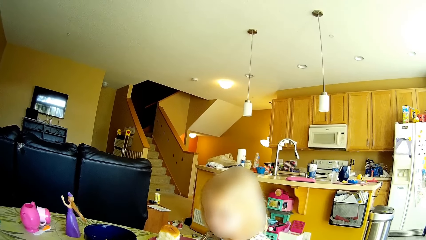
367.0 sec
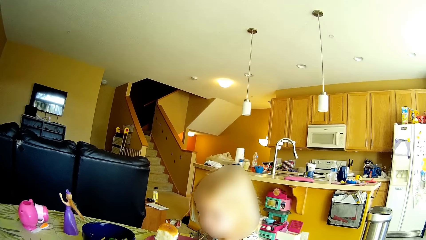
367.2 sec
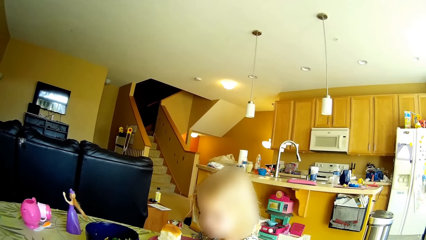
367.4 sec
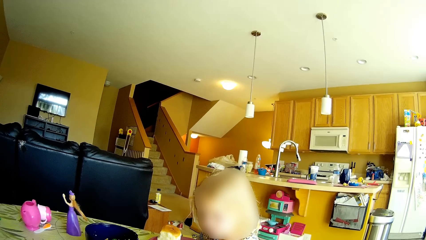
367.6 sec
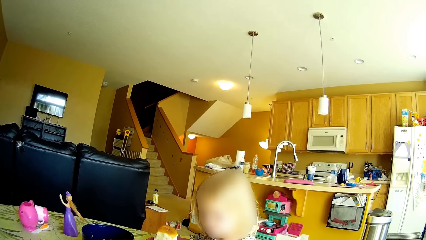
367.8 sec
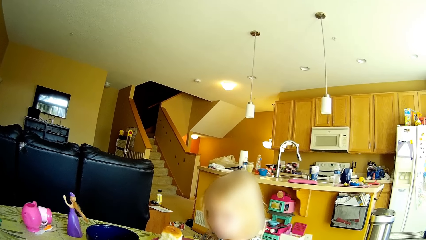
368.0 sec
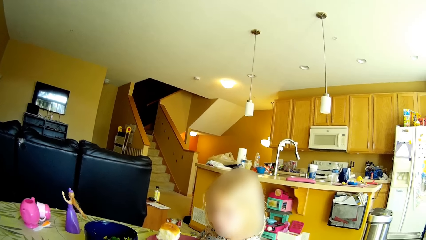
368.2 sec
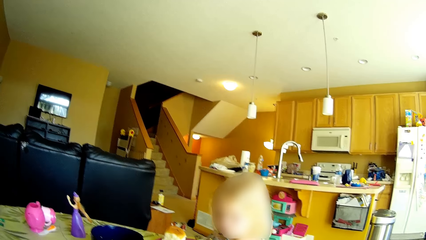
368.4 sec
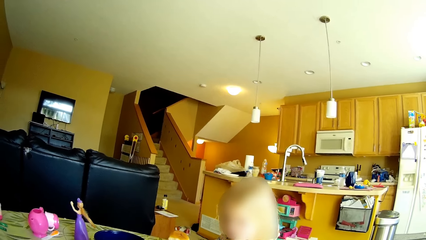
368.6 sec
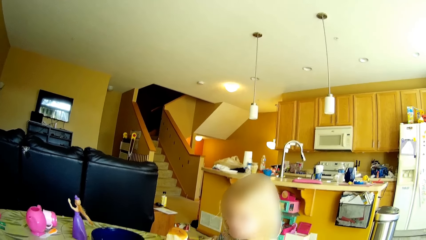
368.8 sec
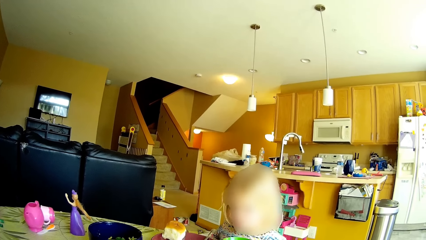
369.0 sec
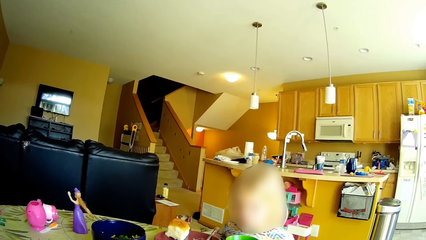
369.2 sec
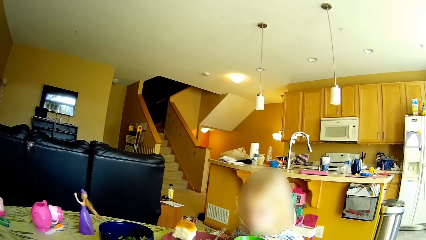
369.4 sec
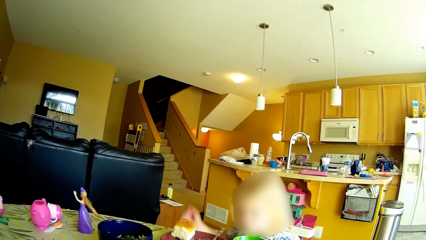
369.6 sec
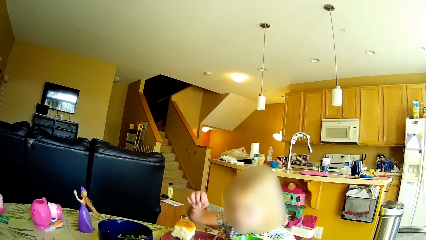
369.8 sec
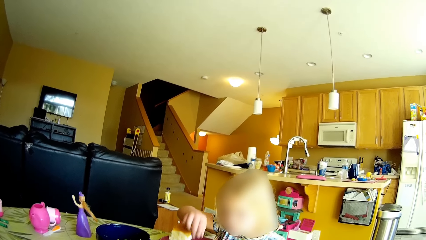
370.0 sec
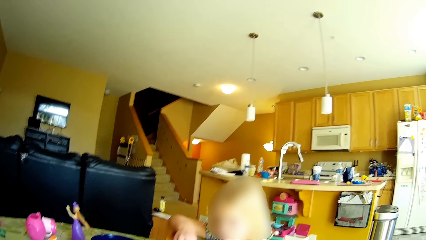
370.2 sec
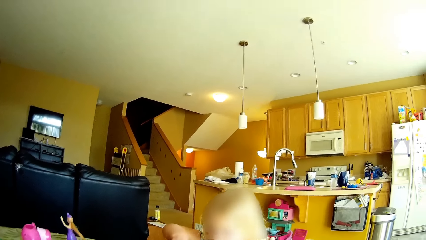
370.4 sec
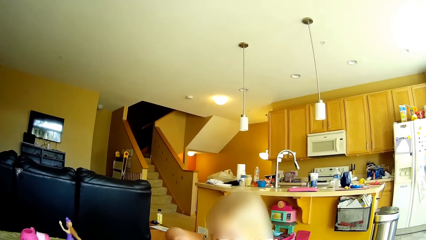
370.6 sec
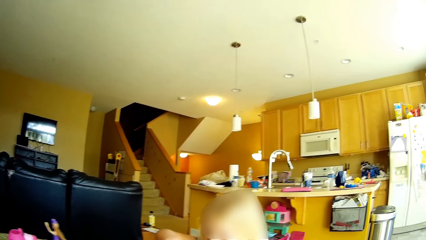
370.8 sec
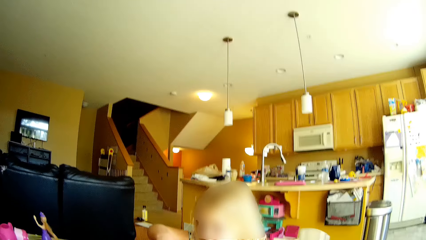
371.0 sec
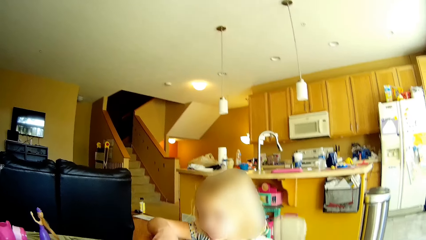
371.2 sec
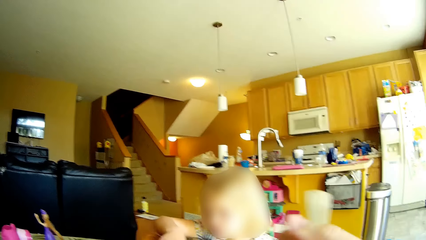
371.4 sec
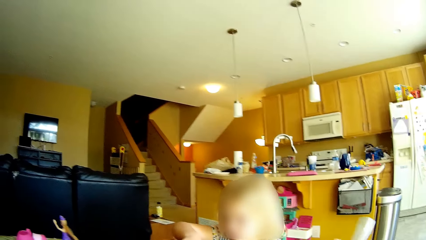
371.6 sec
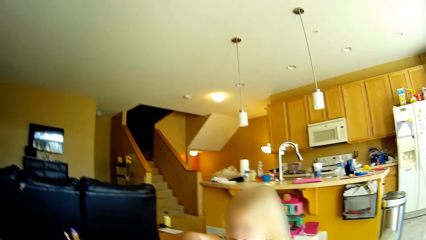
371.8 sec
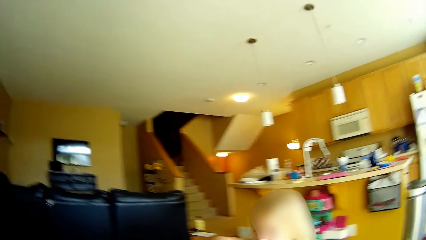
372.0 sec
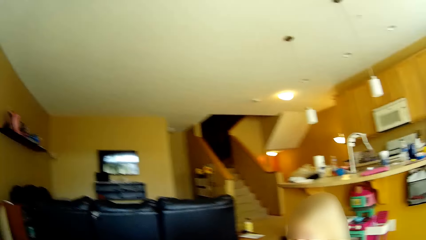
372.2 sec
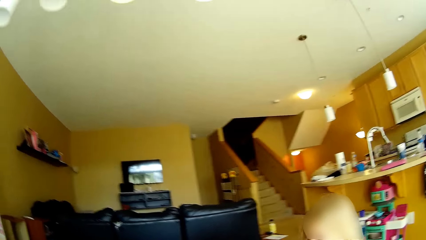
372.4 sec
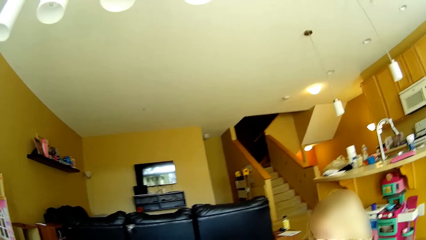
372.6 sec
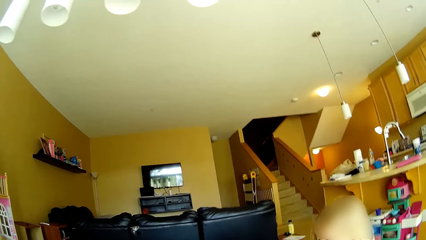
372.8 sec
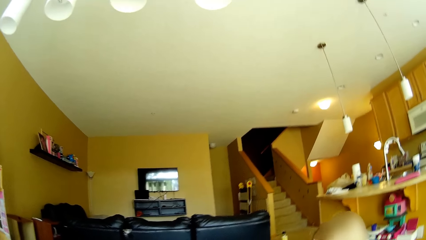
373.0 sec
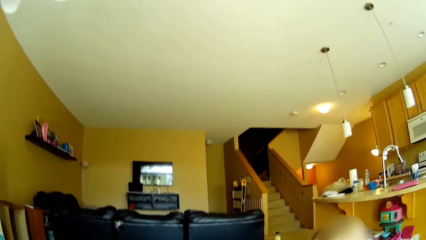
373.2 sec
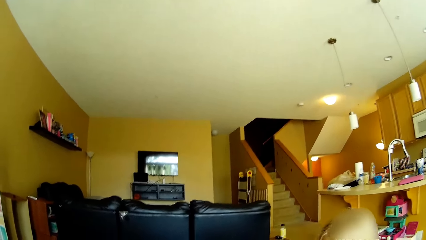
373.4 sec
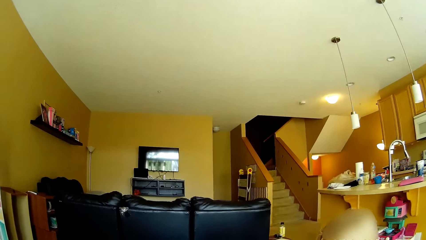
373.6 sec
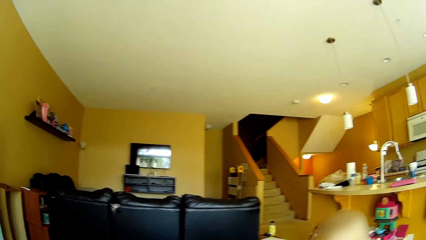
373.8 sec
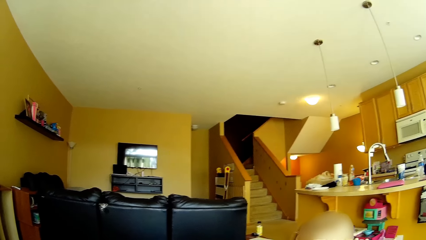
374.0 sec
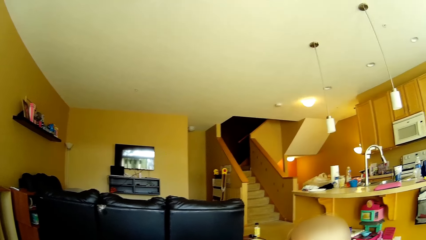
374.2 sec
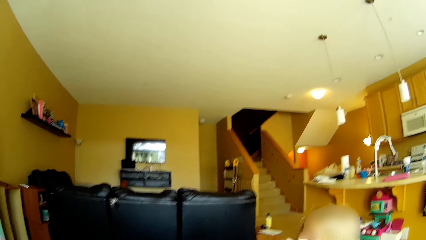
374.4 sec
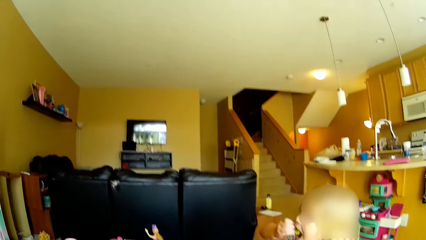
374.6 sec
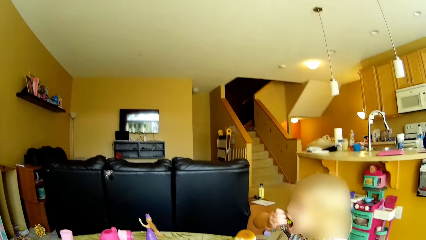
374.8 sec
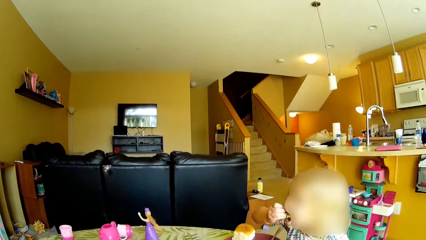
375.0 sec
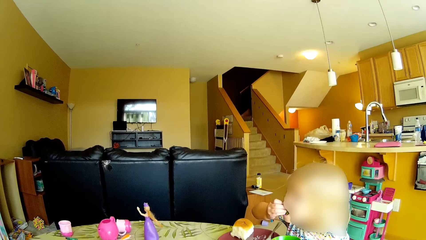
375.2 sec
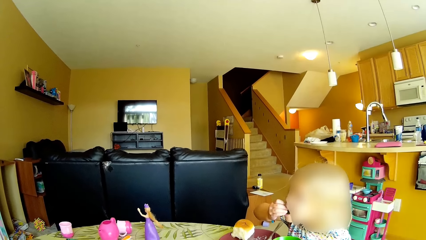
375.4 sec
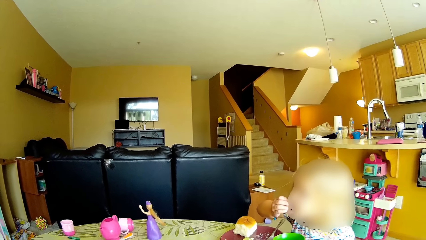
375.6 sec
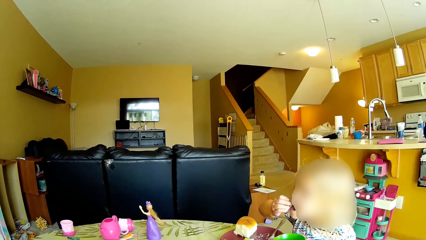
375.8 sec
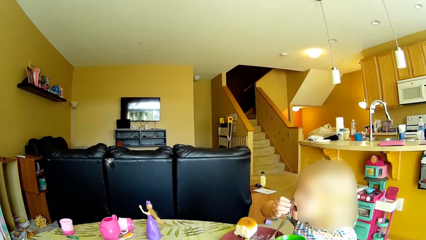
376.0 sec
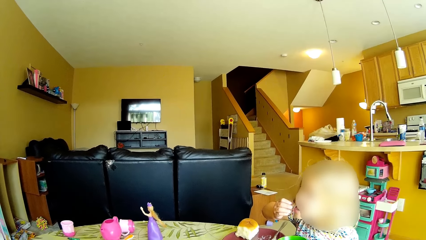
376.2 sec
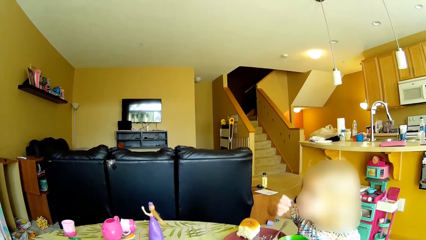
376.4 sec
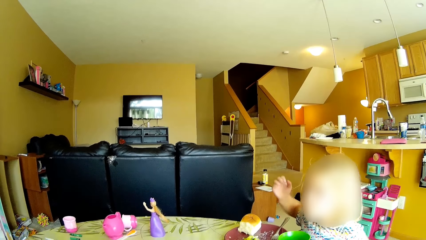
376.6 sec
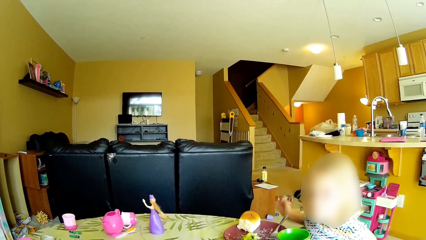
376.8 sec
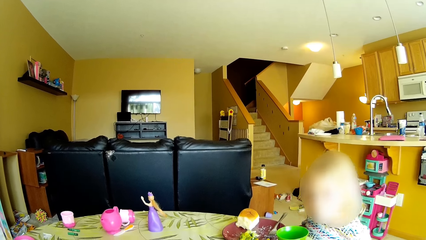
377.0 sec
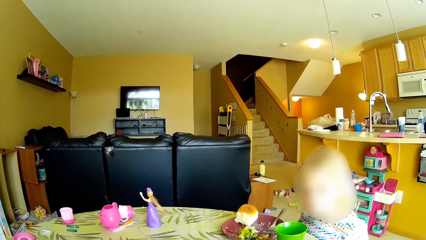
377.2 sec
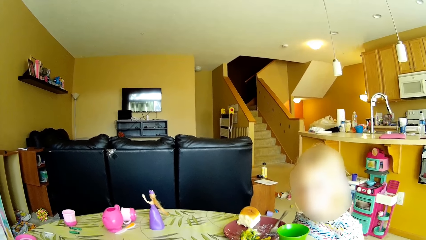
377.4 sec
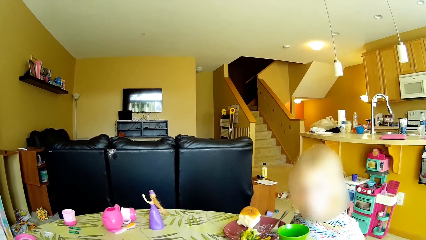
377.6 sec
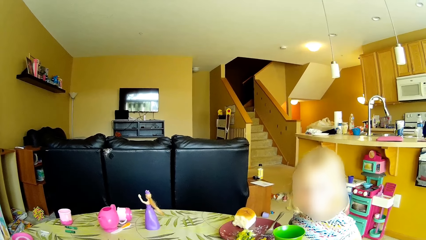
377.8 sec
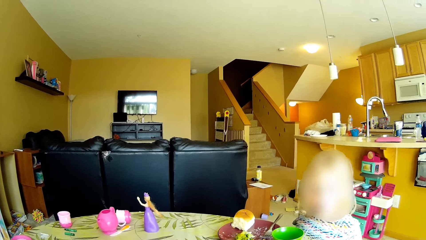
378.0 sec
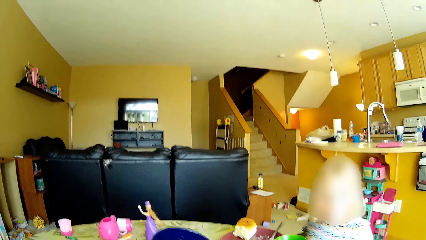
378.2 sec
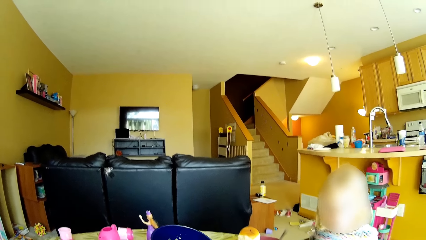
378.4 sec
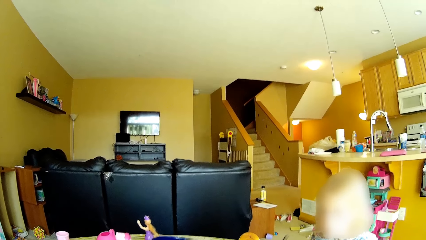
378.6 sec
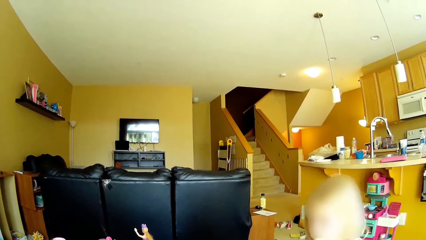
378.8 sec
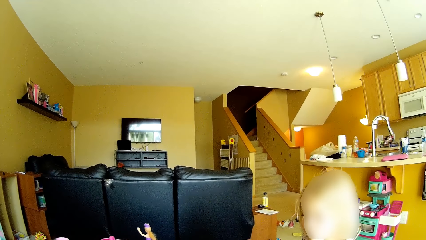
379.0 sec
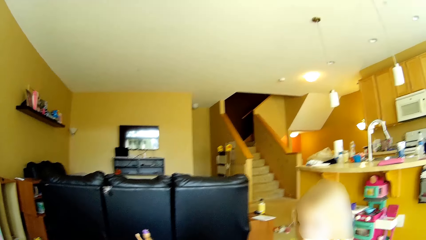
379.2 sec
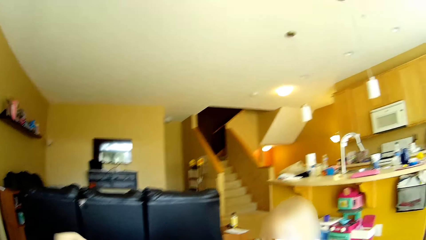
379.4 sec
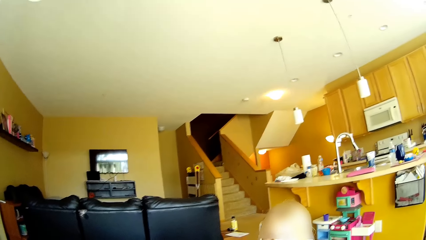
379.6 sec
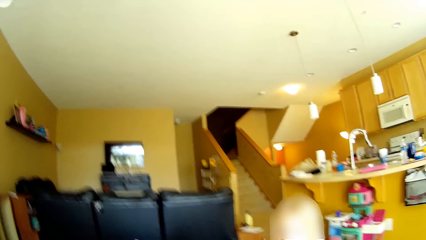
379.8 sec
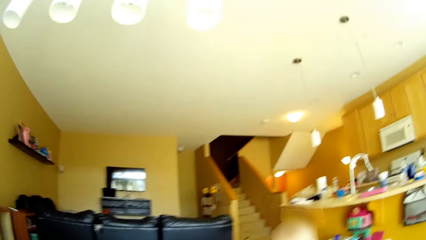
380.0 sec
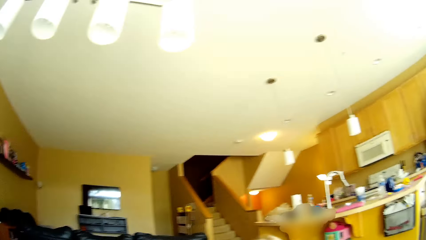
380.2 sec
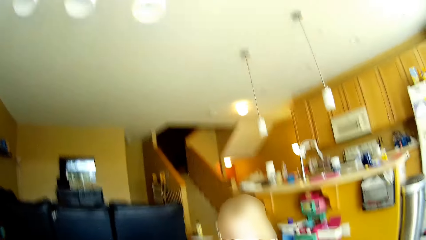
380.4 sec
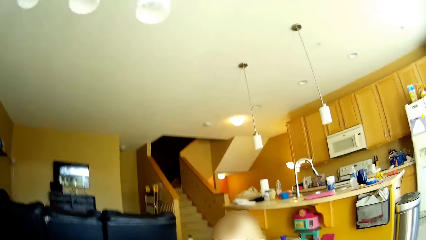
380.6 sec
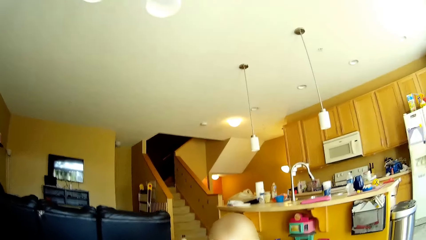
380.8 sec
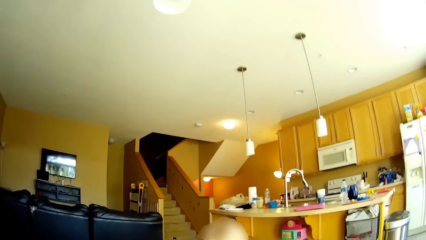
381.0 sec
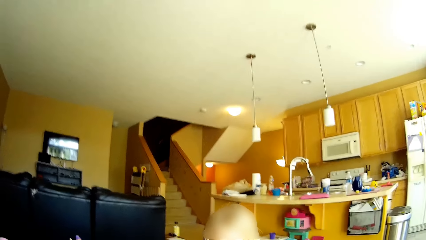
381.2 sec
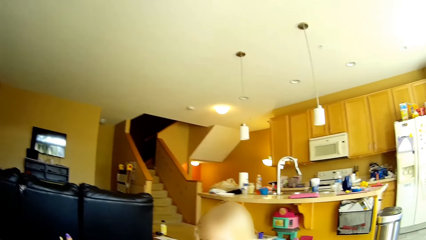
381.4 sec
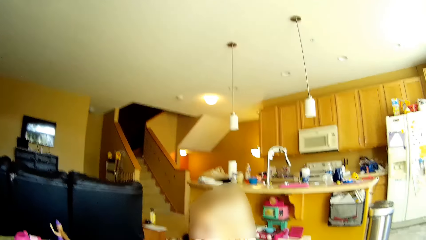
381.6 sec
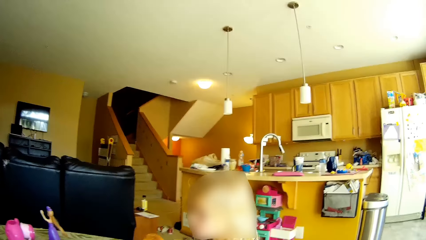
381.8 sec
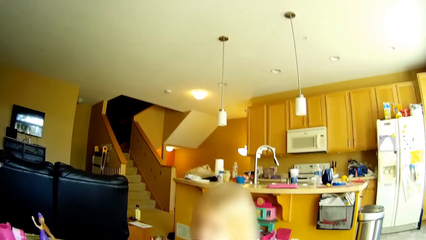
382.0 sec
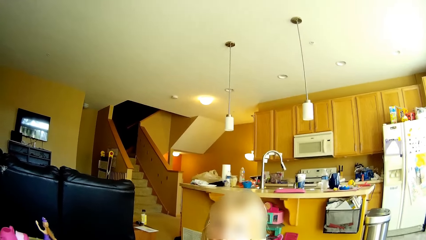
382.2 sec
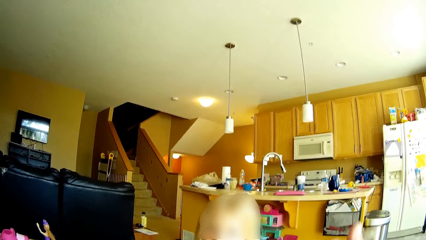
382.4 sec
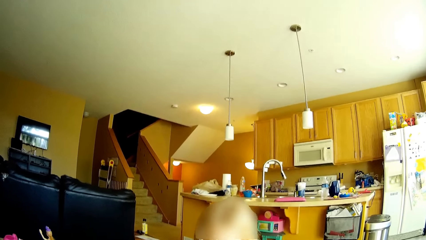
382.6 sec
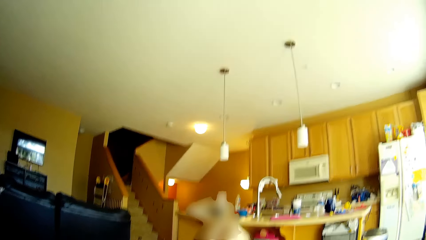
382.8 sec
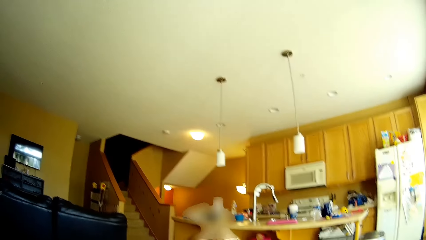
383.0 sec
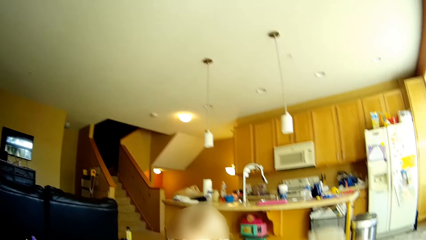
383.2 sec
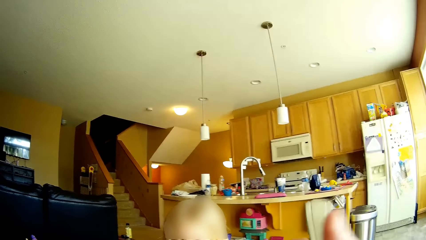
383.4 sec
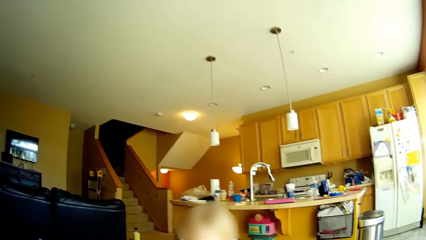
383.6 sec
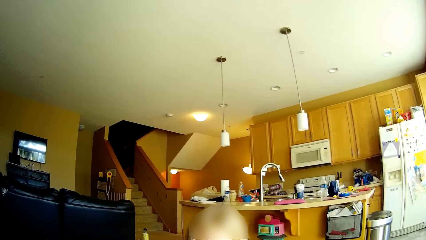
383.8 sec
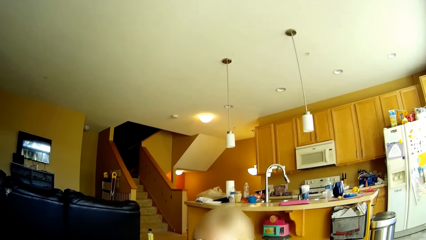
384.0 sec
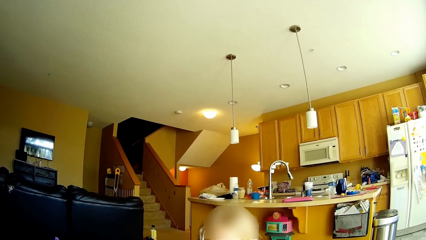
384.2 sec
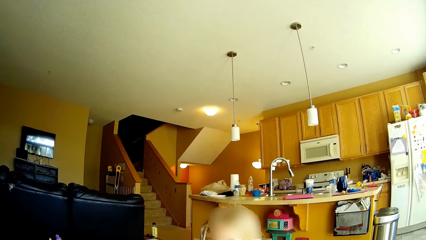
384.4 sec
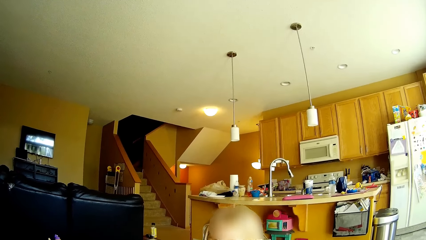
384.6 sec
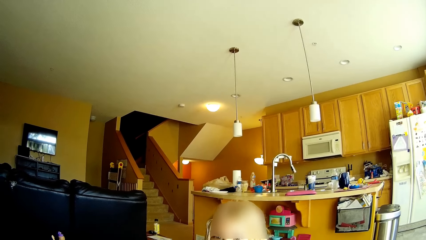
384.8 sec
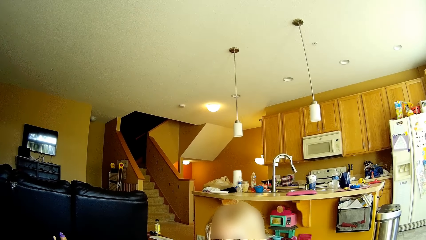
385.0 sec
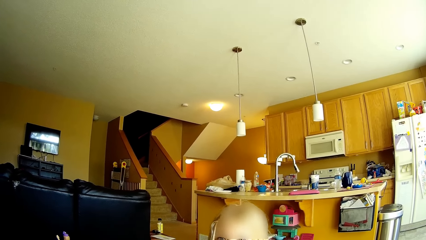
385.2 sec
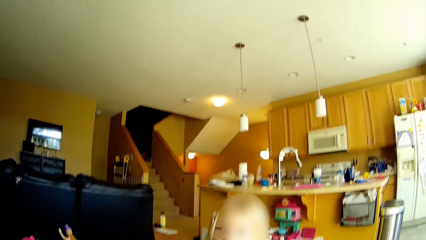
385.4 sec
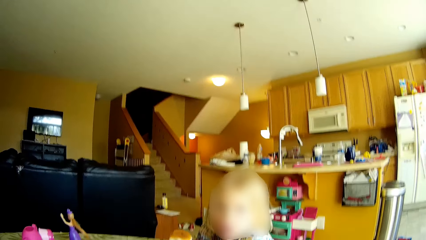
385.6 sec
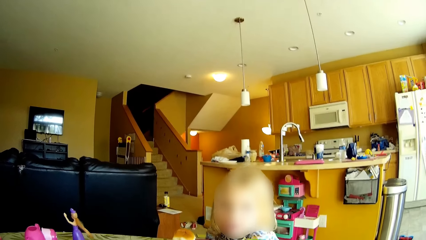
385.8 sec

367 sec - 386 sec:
The girl takes some broccoli from the plate on the dining table with her right hand. The camera wearer lifts a fork towards her mouth. The girl eats the broccoli from the plate on the dining table in her right hand. The camera wearer drops a bowl on the dining table with her left hand. She drinks from the cup and puts the cup on the table. She eats the food and lifts the fork towards her mouth.
